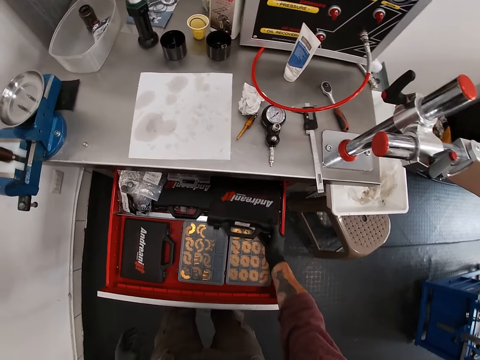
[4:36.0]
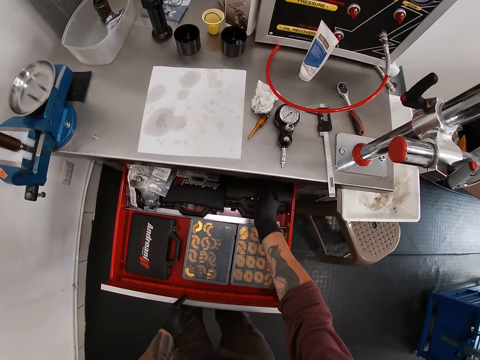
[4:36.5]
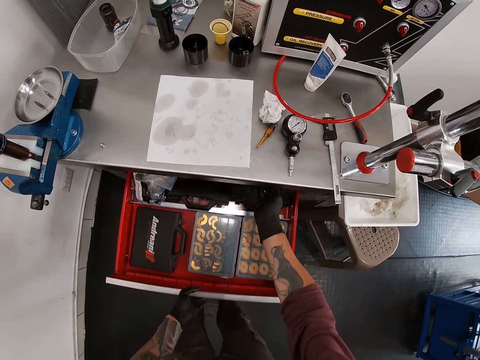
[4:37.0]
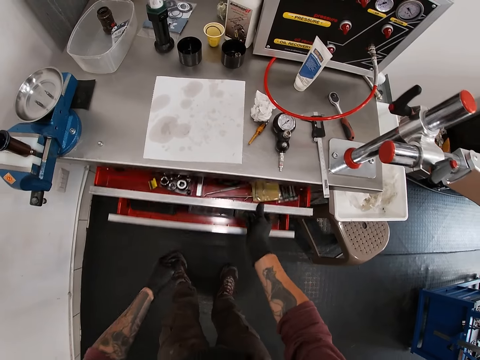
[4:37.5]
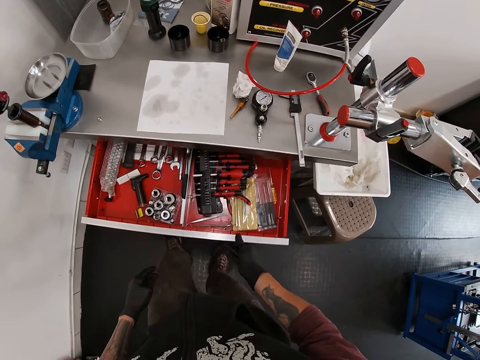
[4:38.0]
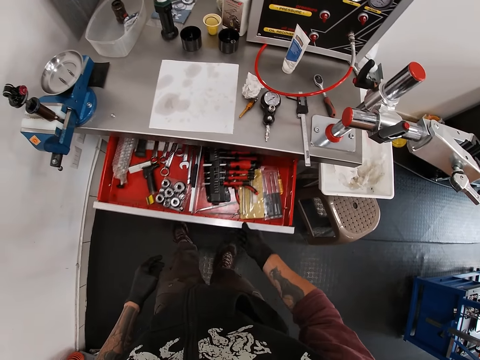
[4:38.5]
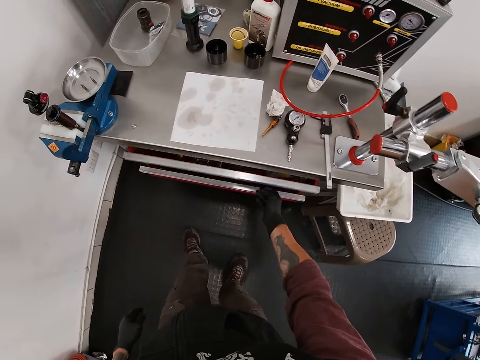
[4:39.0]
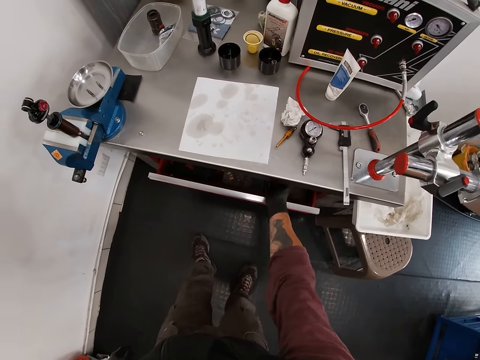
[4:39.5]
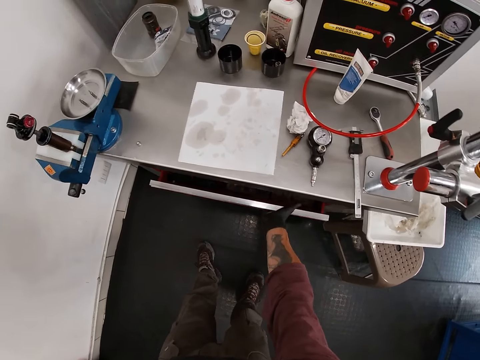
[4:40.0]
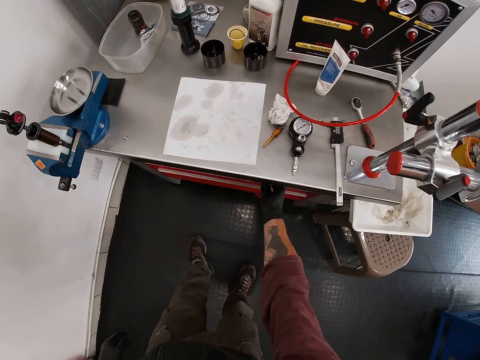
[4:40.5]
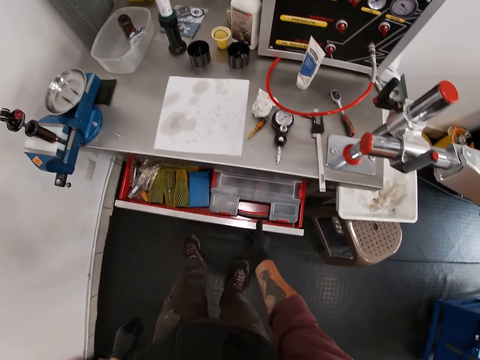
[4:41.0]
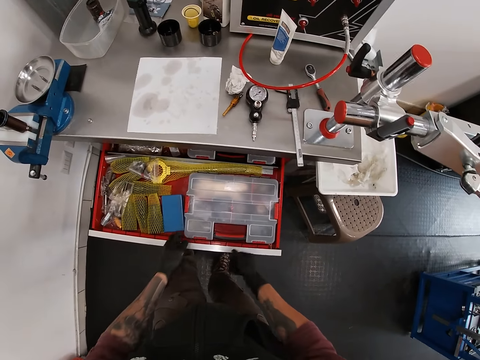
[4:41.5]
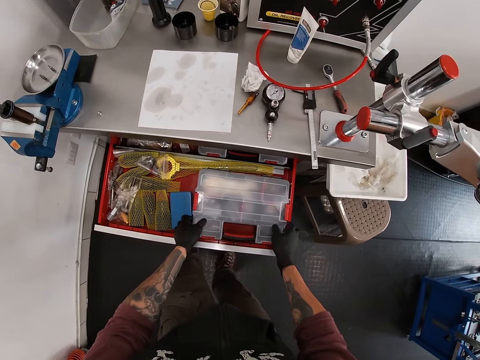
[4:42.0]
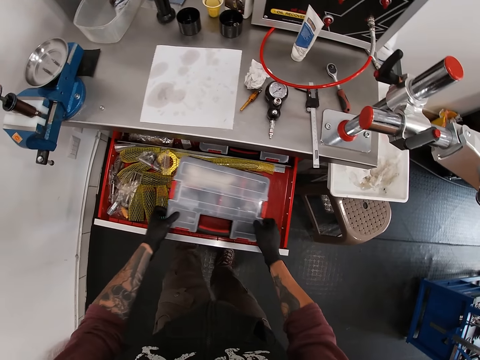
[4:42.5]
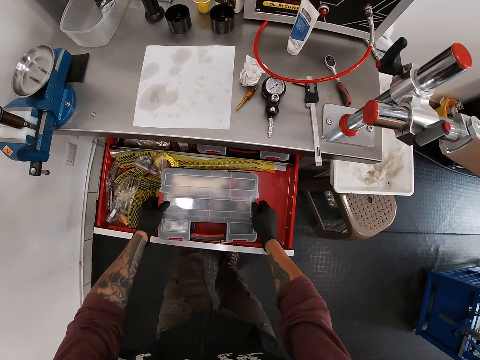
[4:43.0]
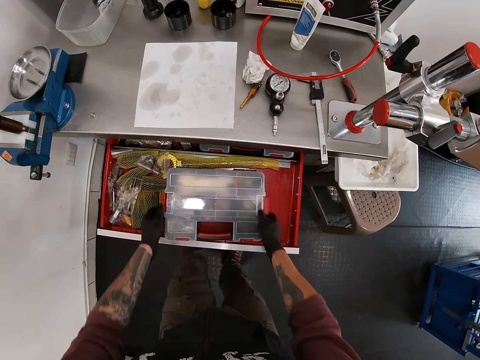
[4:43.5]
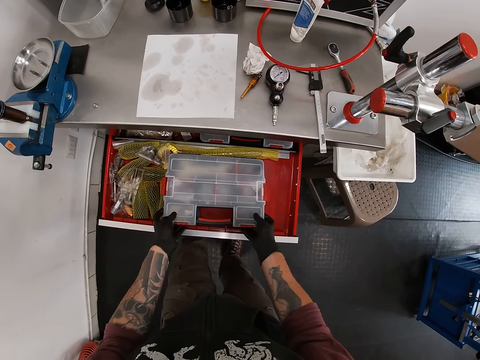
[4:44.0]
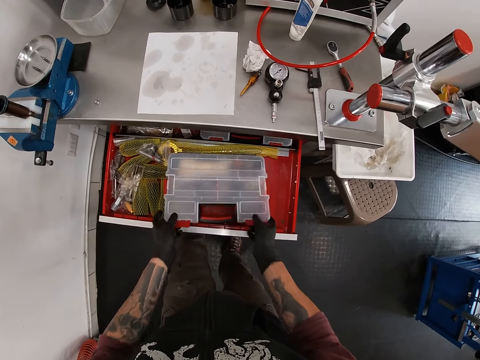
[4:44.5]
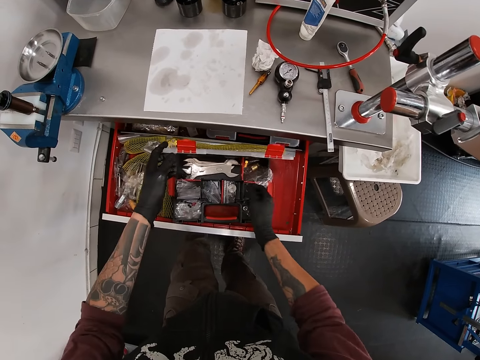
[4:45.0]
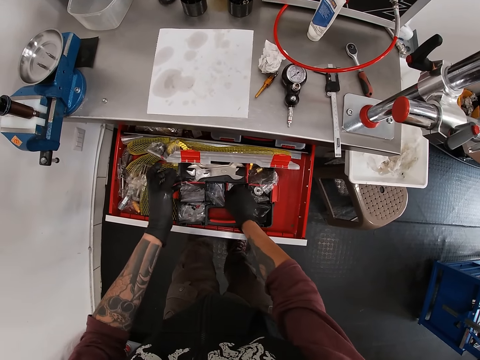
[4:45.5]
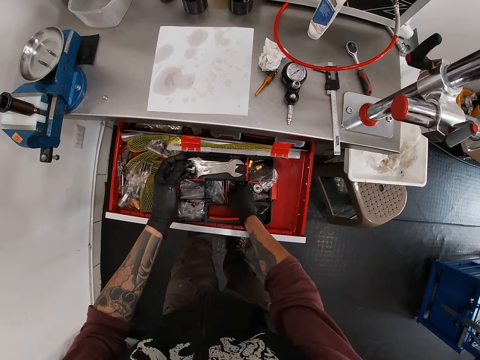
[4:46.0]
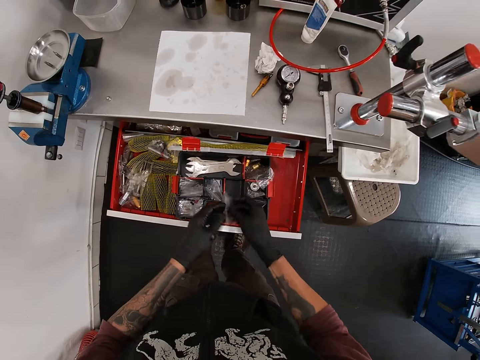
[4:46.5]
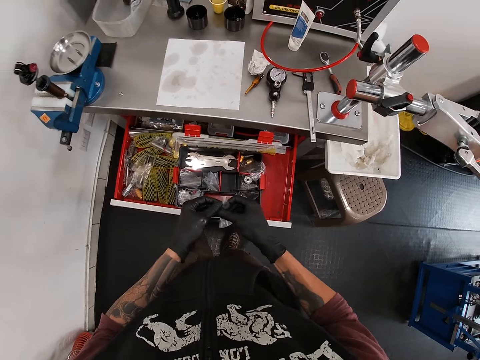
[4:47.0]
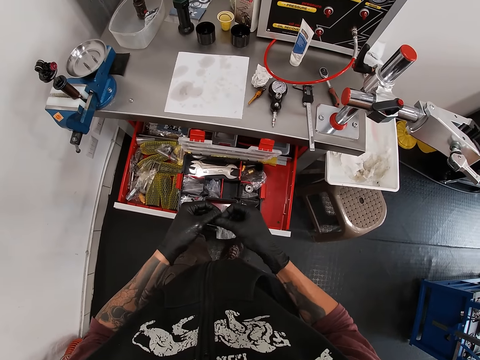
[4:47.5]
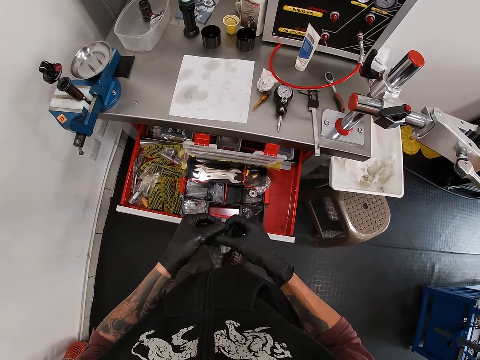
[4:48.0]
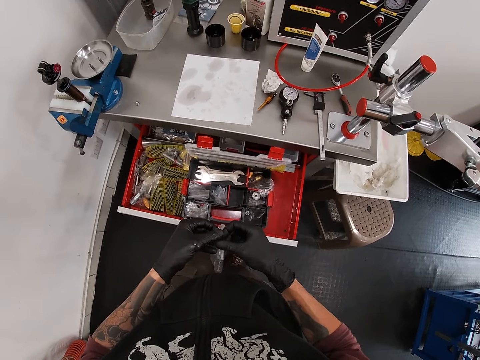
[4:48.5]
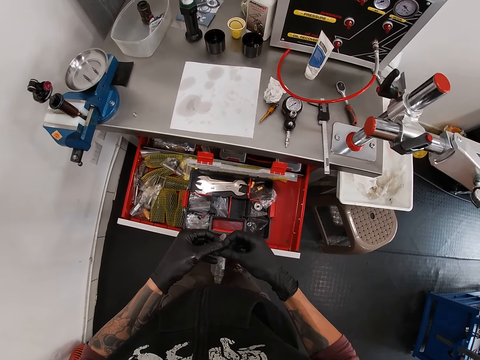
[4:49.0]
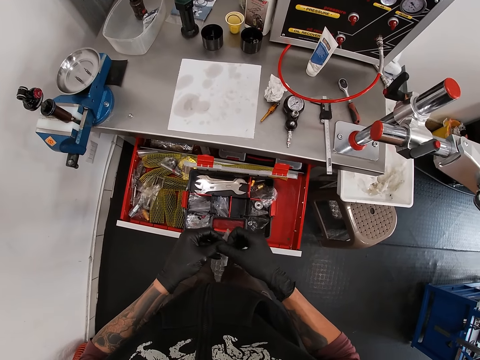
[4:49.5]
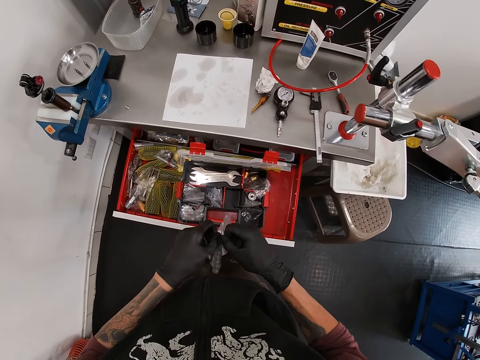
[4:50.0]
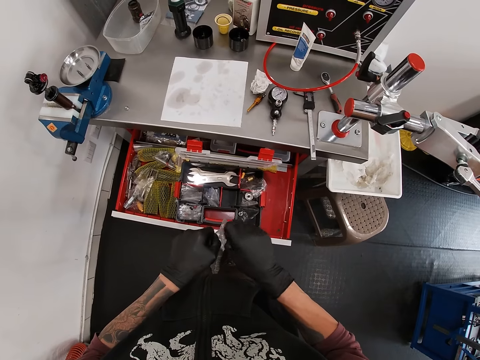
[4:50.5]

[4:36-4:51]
The camera wearer places the tool box inside the drawer with his right hand. He closes the drawer with his left hand. He opens the drawer with his right hand. He closes the drawer with his right hand. He closes it again. He opens the drawer with his right hand. He moves the toolbox in the drawer with his hands. He opens the toolbox in the drawer with his hands. He picks up a nylon or paper sachet from the box with his right hand. He opens the nylon with both hands.

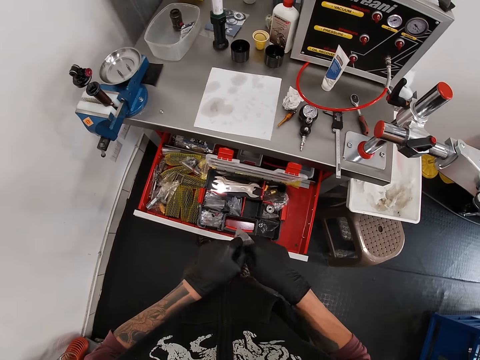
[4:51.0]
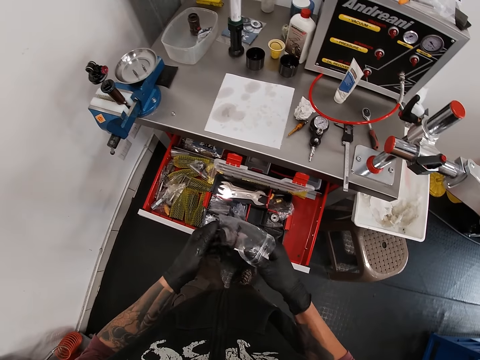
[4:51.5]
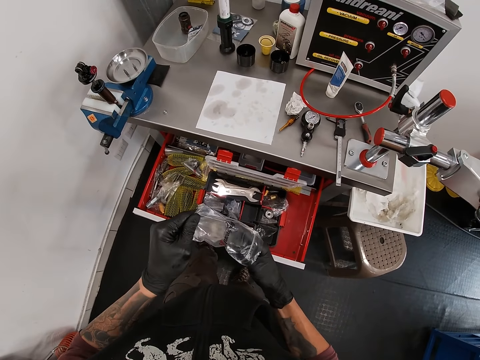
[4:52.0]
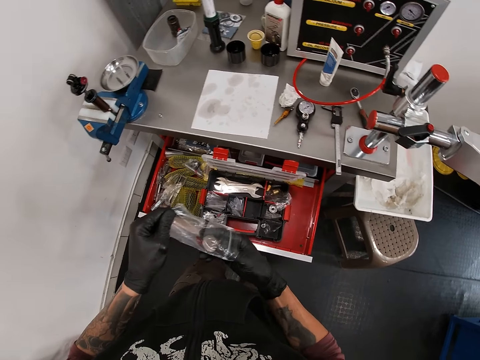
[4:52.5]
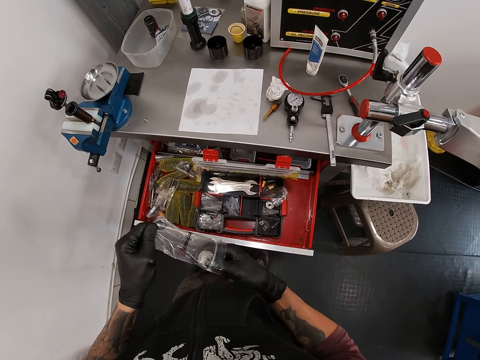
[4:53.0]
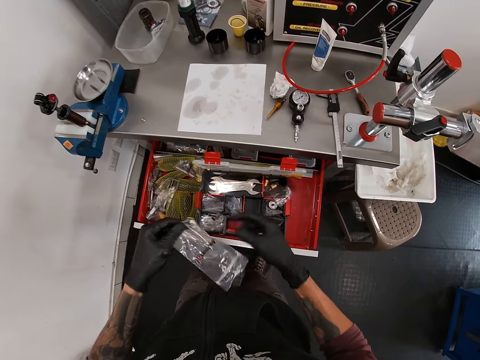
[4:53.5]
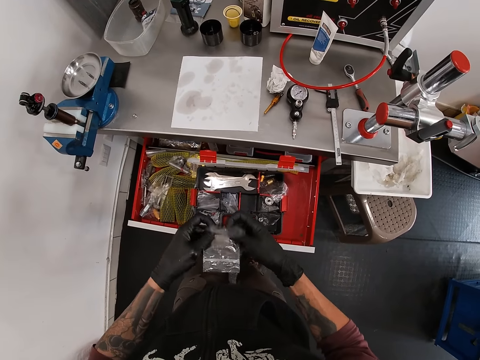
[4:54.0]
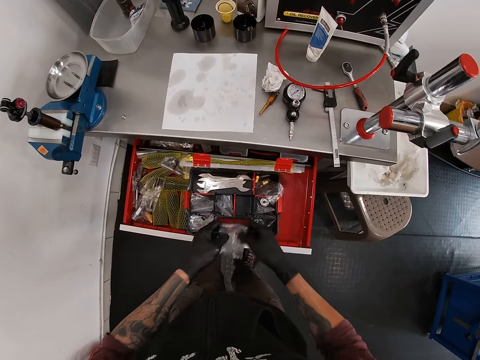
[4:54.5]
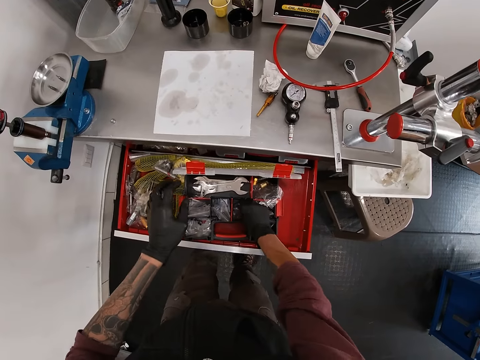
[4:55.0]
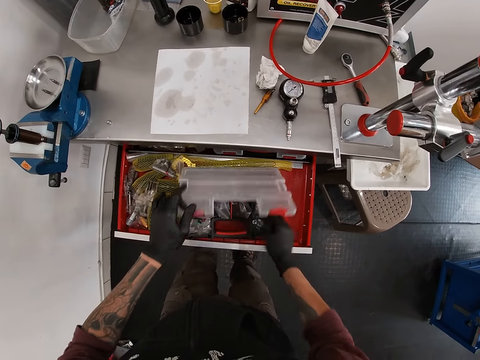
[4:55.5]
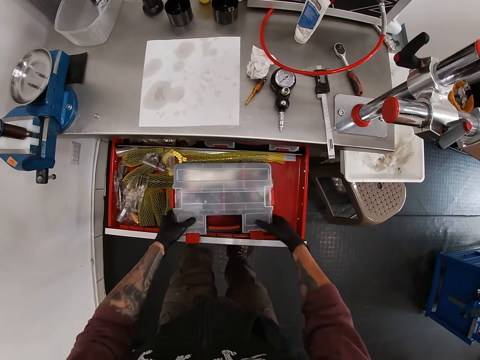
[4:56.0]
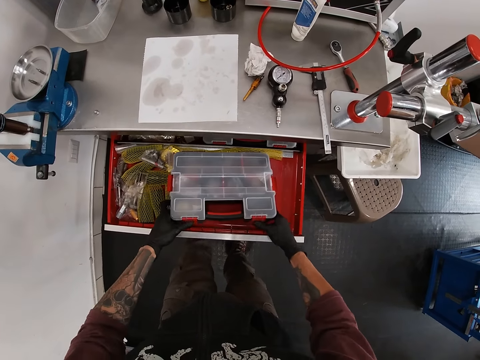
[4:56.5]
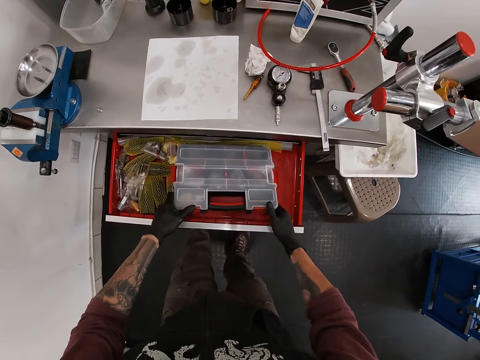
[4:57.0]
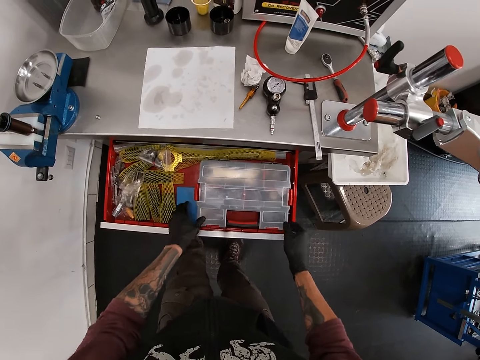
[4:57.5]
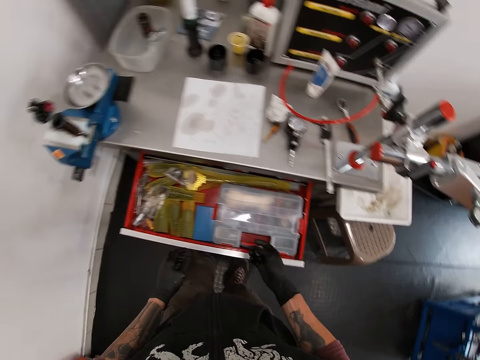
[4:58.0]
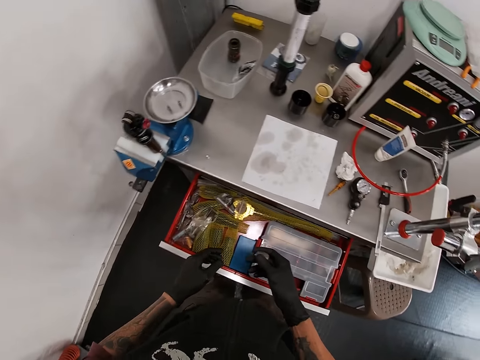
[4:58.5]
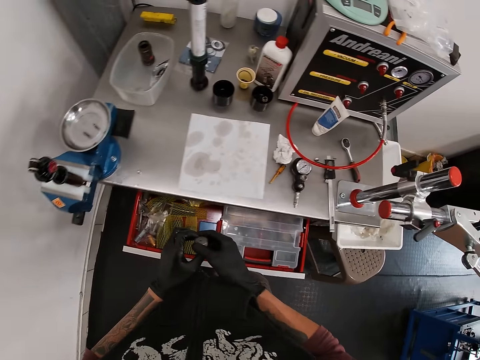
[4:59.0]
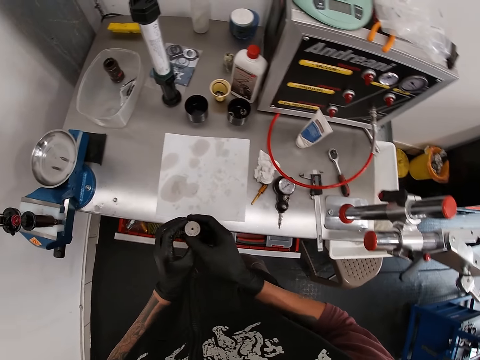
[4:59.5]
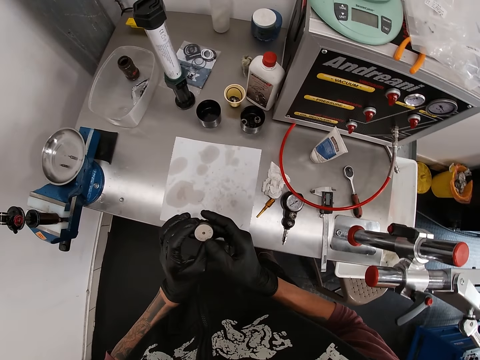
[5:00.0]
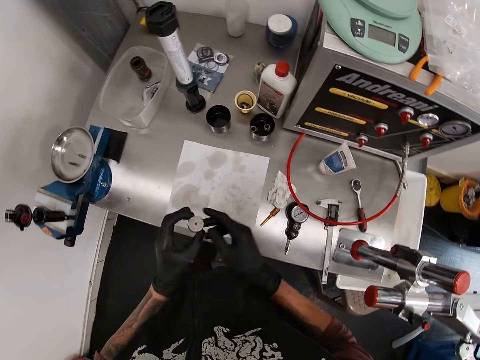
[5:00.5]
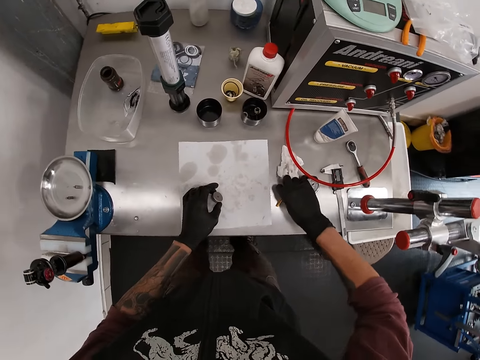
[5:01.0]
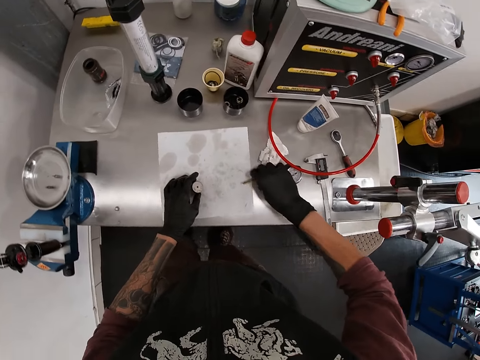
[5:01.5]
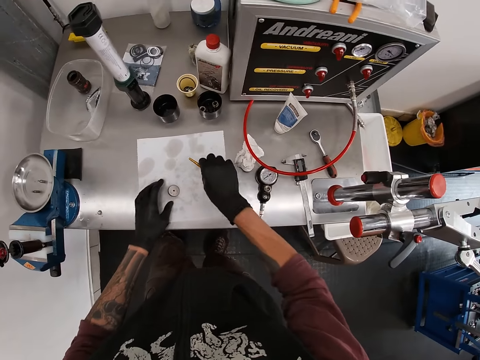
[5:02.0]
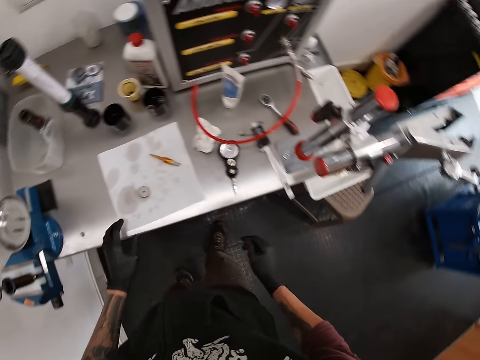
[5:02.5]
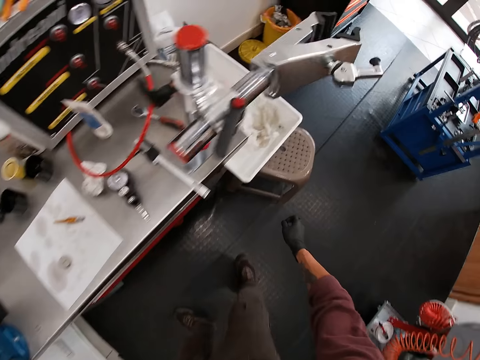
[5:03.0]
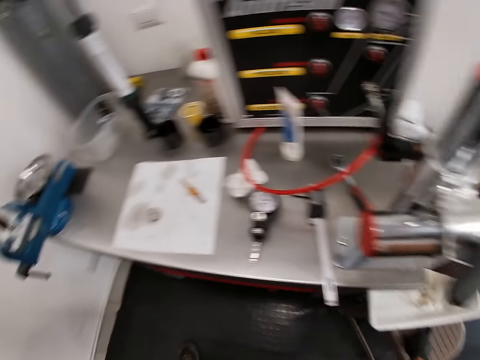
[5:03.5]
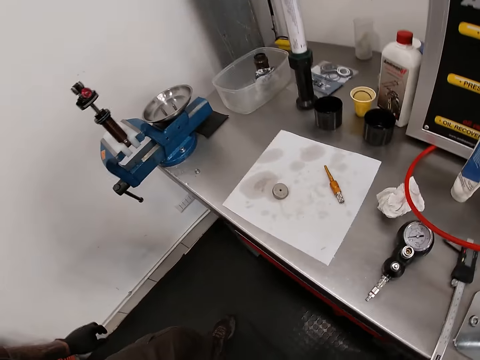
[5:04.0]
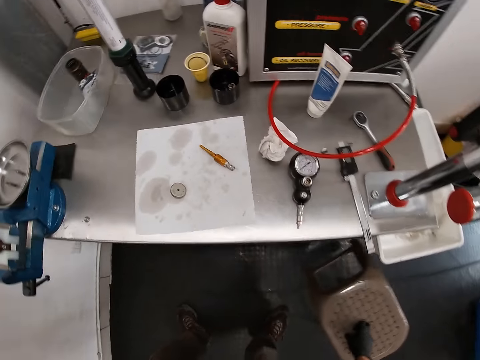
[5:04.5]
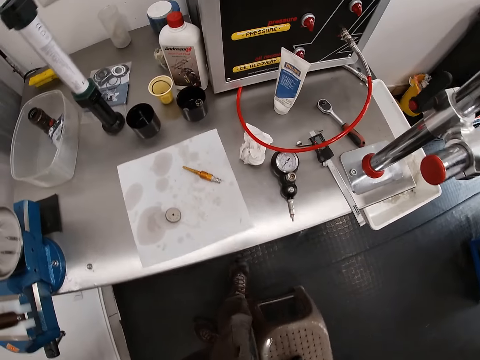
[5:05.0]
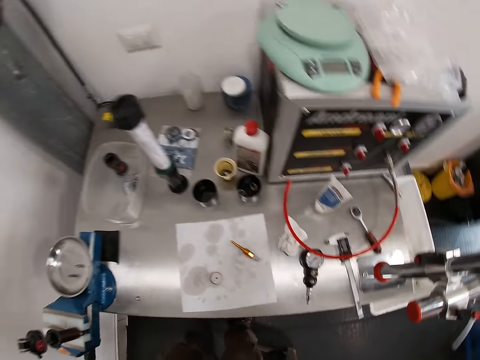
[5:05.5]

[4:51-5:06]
The camera wearer takes out a screw or adapter from the nylon with his right hand. He folds the nylon with both hands. He puts the nylon into the box with his right hand. He lowers the lid of the box with his left hand. He locks the box with both hands and shifts the box with both hands. He closes the drawer with his knees. He looks at the adapter on his hand. He puts the screw on the table with his left hand. He picks up a valve from the table with his right hand. He puts the valve on the table with his right hand. He shifts a chair or stool with his right hand. He carries the stool from the floor. He places the stool on the floor.
